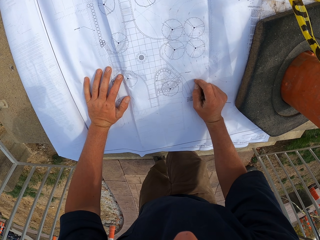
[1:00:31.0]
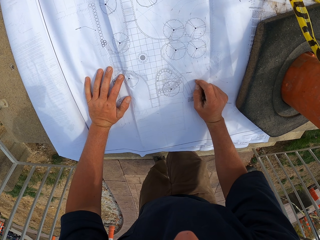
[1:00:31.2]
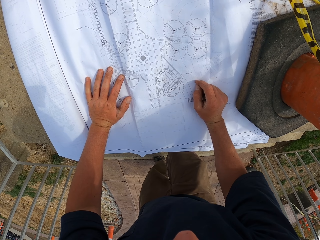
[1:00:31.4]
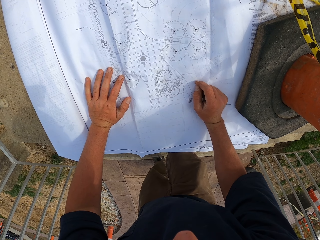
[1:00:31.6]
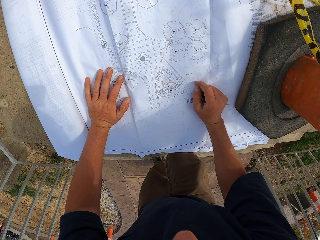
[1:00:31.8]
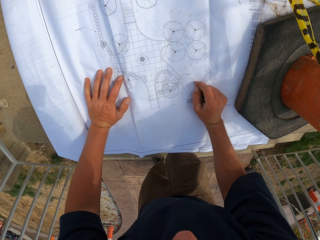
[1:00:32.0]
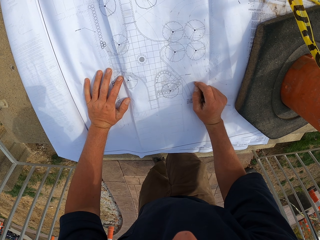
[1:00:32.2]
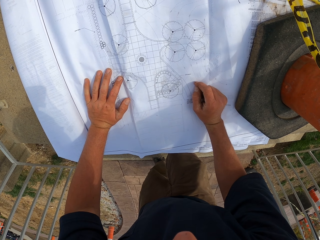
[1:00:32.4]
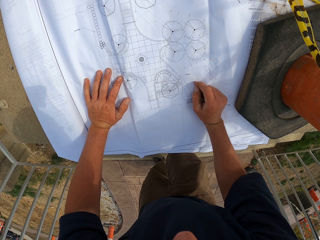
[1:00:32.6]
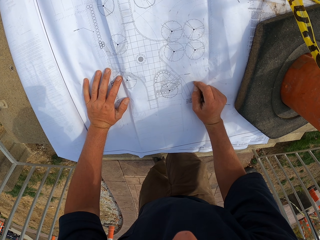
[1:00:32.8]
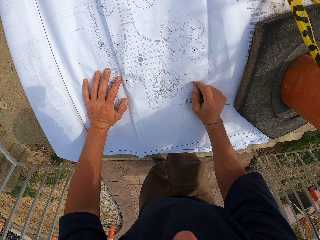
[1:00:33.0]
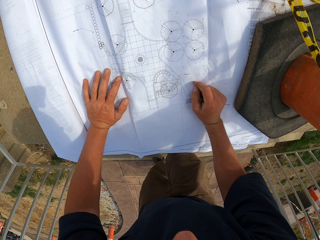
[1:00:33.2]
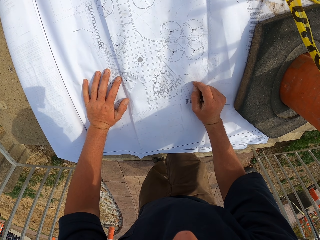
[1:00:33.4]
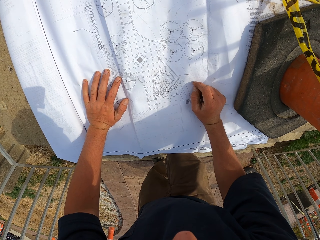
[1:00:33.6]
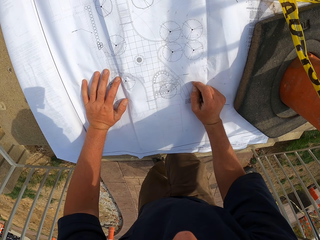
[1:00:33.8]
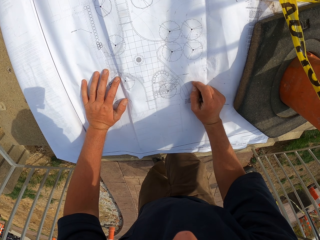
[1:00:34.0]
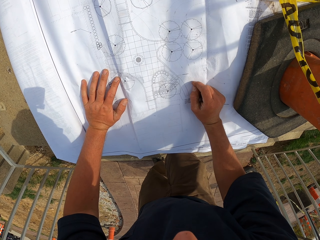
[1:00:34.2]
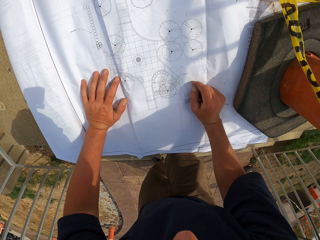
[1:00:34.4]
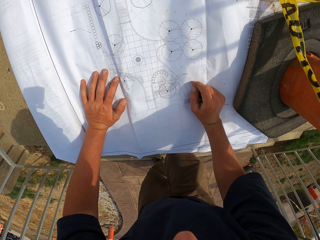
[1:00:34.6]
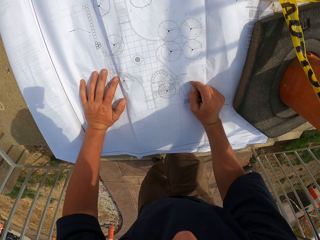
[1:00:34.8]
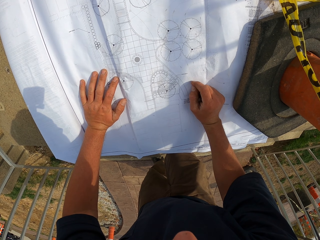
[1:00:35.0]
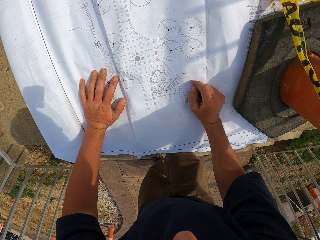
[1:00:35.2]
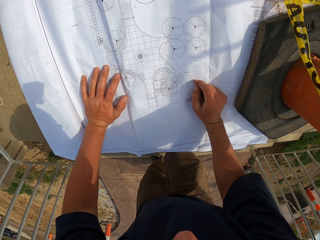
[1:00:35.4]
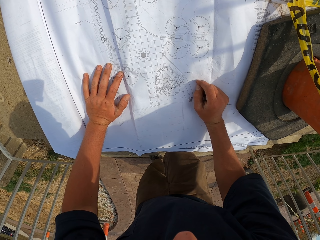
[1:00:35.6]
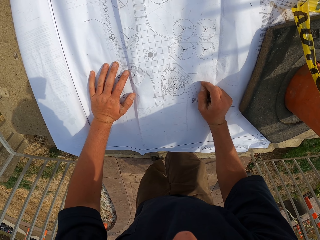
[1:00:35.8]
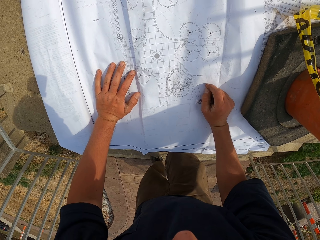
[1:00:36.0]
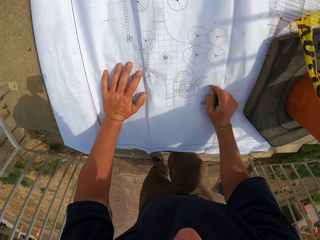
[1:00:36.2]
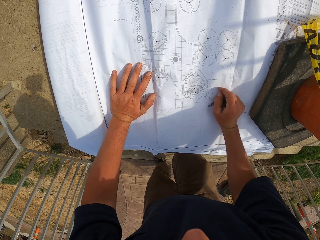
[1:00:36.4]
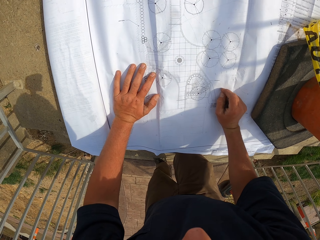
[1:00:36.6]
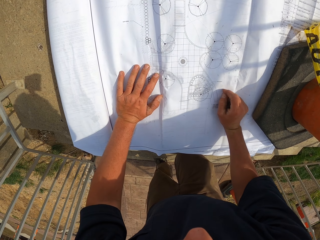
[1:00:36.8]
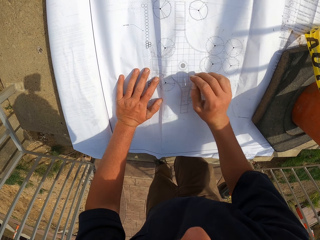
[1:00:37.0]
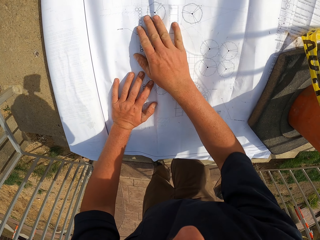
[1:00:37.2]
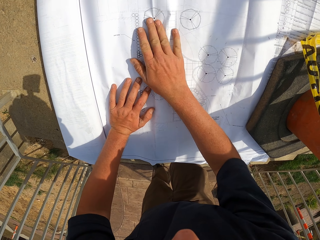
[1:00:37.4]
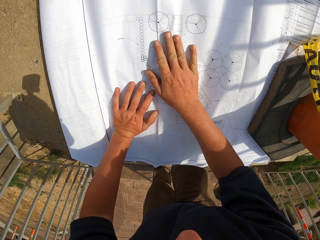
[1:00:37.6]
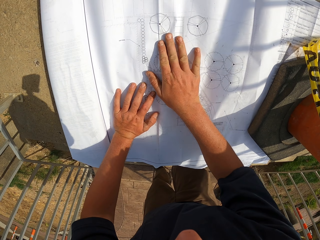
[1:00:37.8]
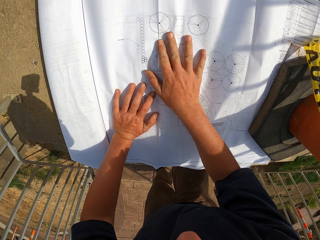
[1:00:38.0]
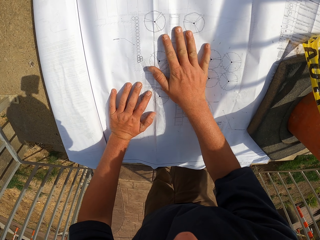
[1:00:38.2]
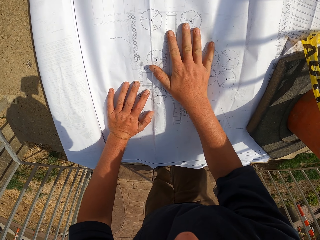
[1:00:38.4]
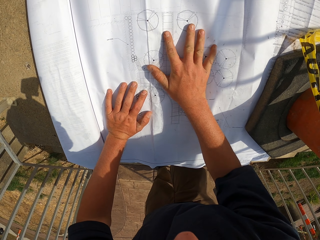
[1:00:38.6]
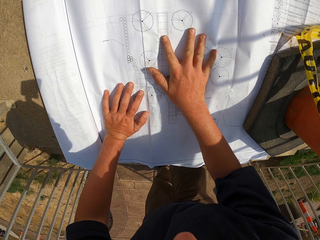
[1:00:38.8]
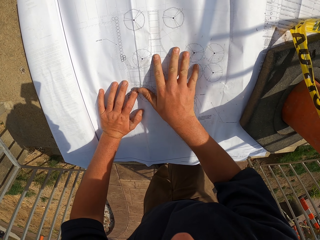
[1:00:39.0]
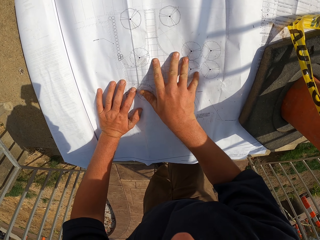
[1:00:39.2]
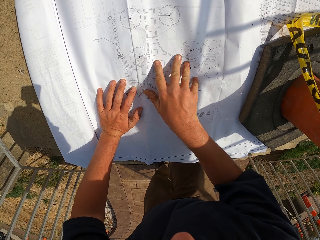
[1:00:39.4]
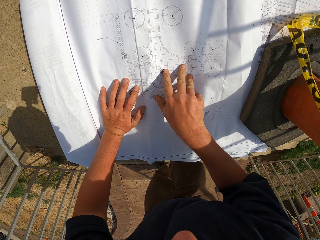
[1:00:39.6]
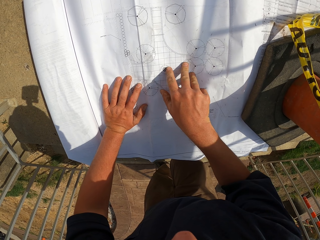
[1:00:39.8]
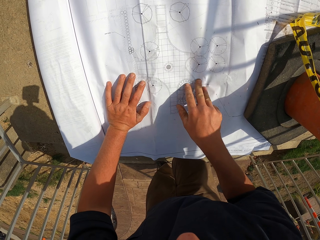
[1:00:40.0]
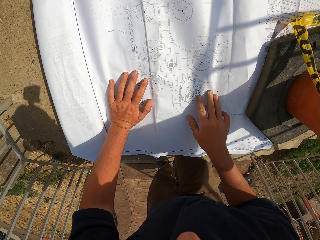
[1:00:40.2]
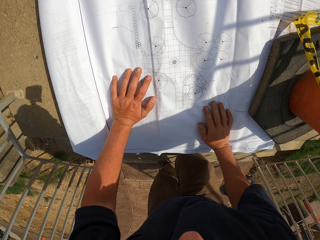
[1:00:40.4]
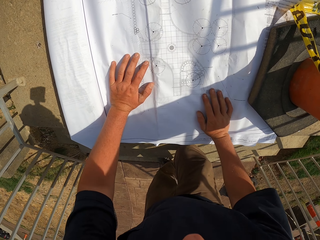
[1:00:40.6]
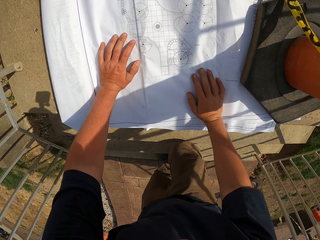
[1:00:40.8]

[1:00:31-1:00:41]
The camera wearer looks at a drawing. They press a booklet.

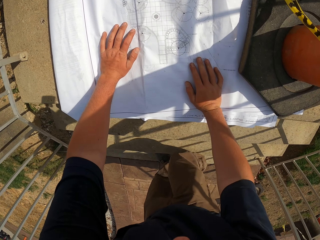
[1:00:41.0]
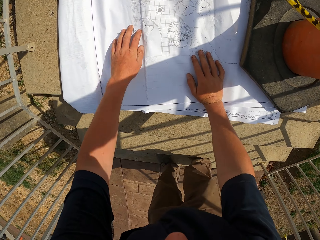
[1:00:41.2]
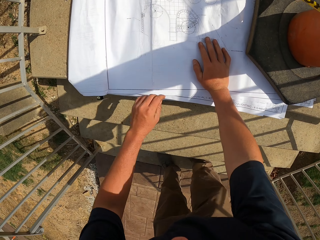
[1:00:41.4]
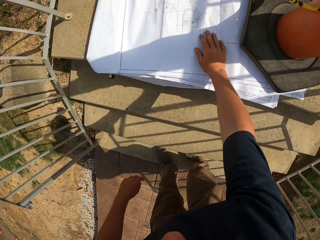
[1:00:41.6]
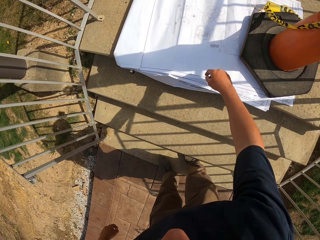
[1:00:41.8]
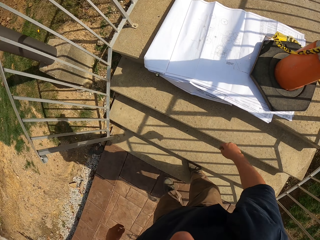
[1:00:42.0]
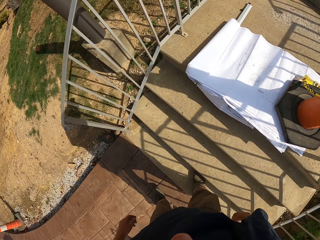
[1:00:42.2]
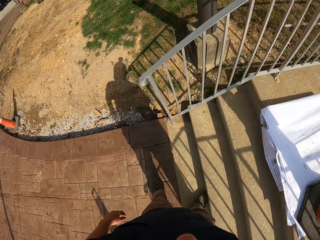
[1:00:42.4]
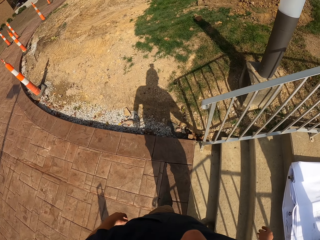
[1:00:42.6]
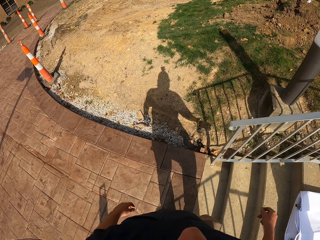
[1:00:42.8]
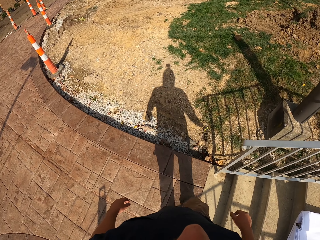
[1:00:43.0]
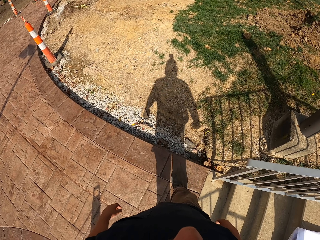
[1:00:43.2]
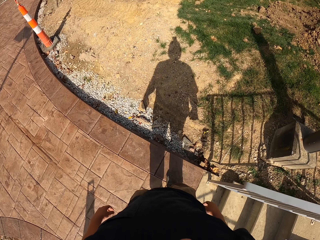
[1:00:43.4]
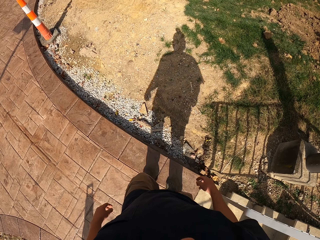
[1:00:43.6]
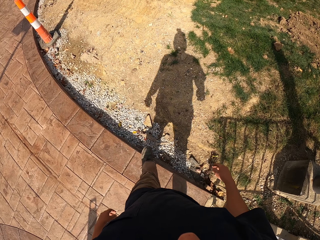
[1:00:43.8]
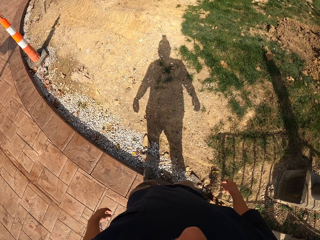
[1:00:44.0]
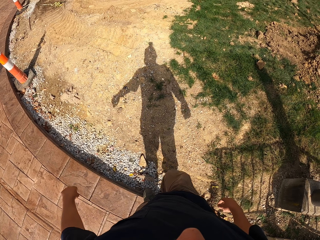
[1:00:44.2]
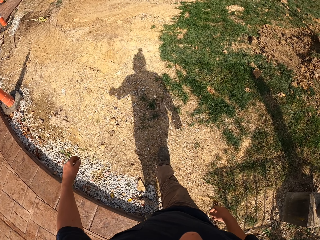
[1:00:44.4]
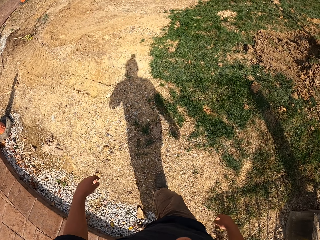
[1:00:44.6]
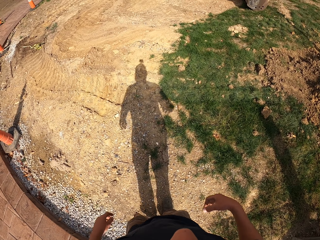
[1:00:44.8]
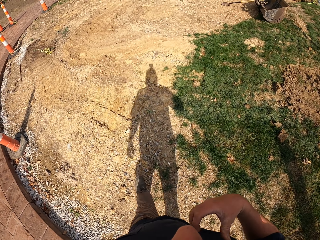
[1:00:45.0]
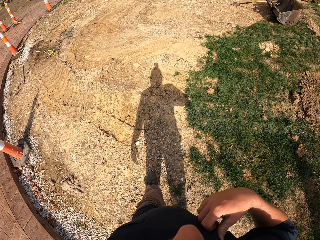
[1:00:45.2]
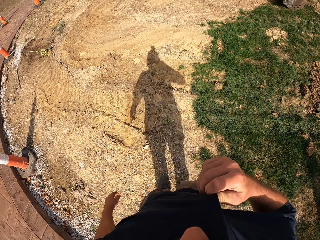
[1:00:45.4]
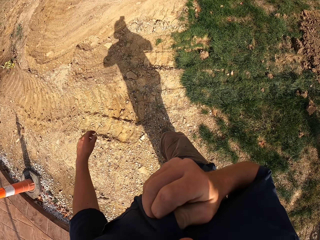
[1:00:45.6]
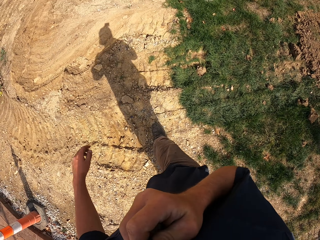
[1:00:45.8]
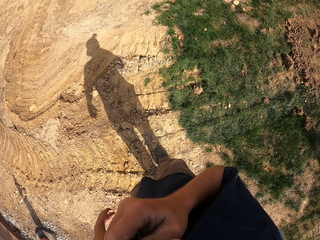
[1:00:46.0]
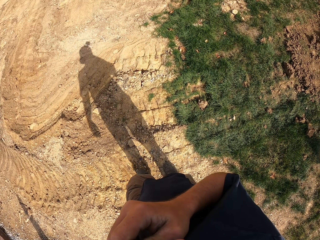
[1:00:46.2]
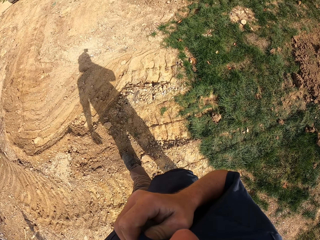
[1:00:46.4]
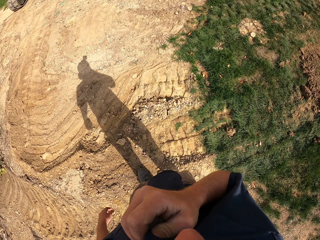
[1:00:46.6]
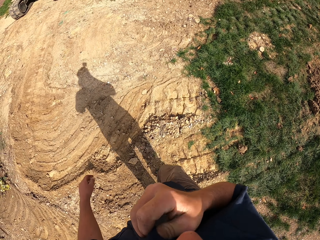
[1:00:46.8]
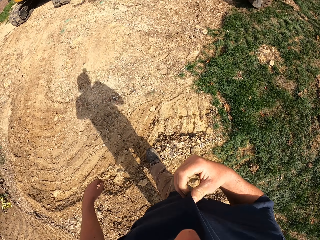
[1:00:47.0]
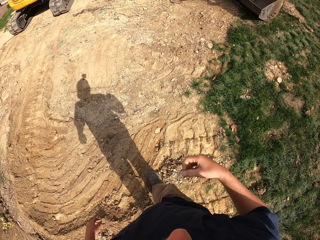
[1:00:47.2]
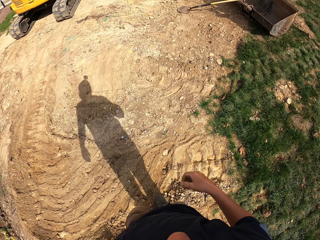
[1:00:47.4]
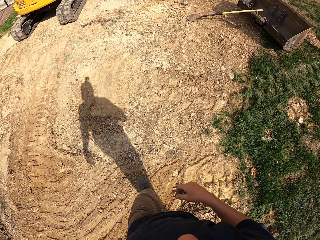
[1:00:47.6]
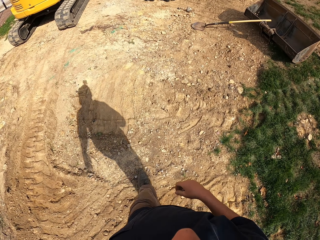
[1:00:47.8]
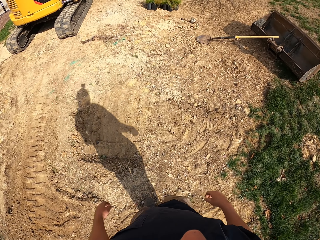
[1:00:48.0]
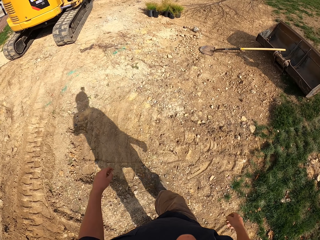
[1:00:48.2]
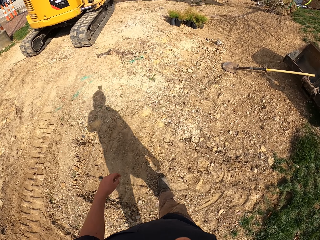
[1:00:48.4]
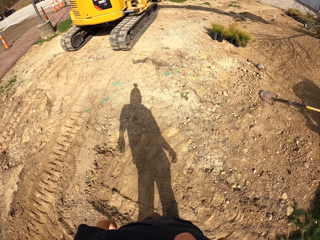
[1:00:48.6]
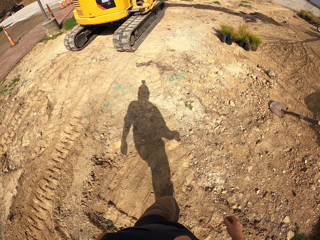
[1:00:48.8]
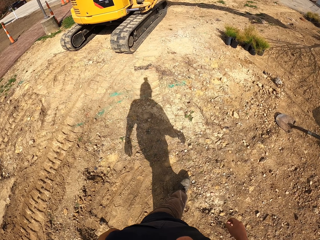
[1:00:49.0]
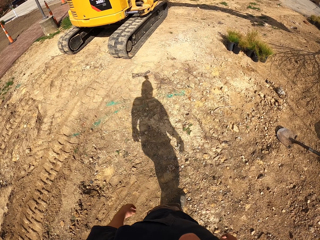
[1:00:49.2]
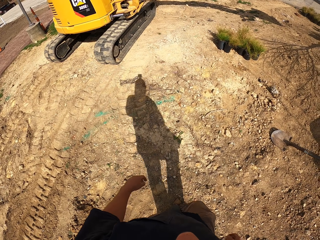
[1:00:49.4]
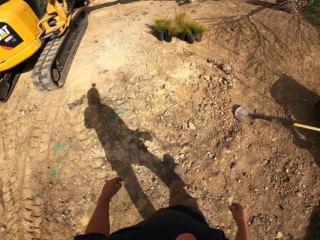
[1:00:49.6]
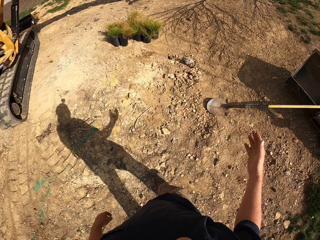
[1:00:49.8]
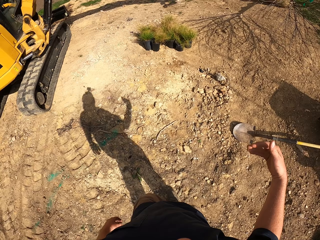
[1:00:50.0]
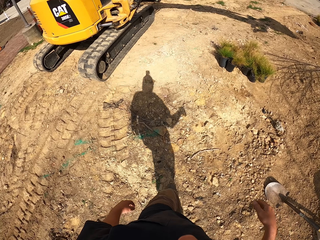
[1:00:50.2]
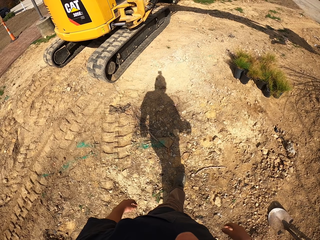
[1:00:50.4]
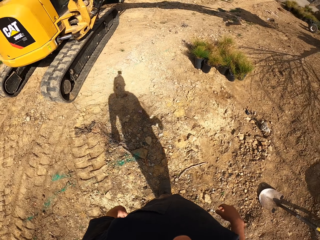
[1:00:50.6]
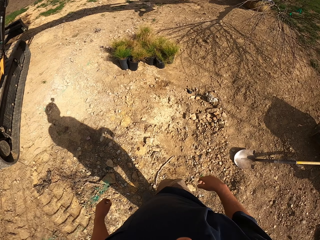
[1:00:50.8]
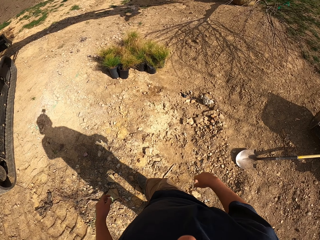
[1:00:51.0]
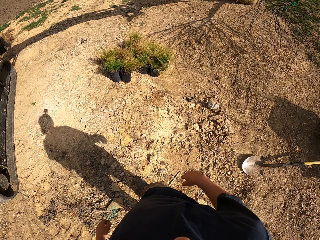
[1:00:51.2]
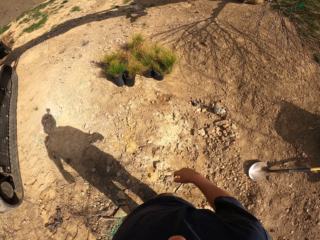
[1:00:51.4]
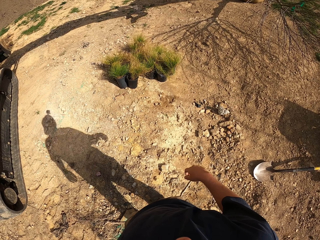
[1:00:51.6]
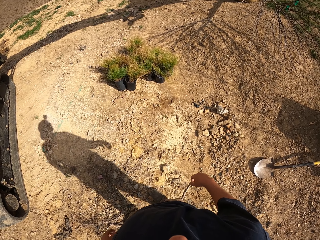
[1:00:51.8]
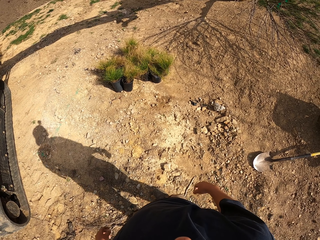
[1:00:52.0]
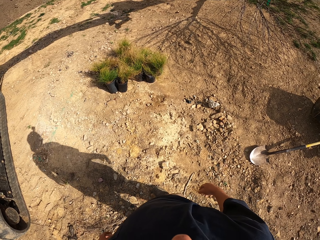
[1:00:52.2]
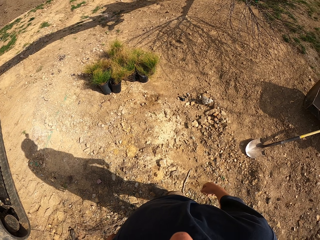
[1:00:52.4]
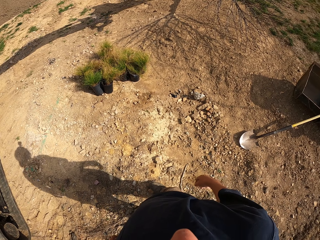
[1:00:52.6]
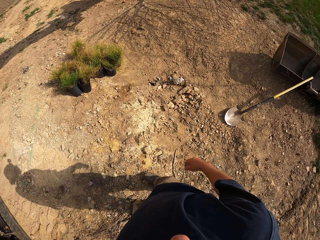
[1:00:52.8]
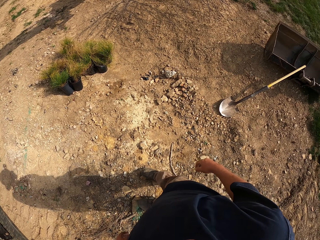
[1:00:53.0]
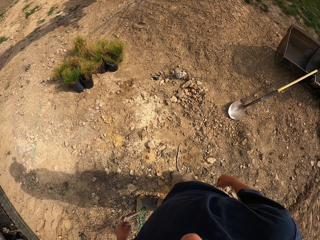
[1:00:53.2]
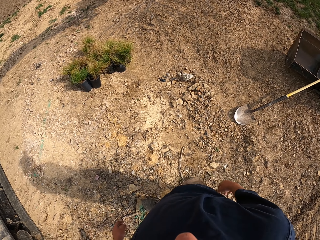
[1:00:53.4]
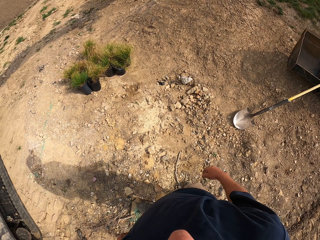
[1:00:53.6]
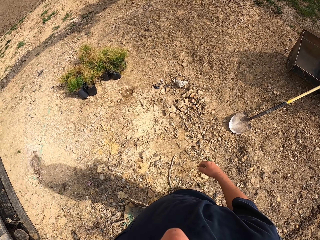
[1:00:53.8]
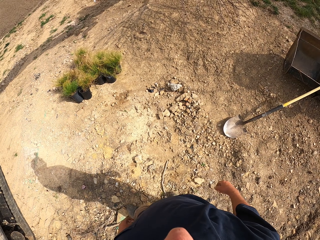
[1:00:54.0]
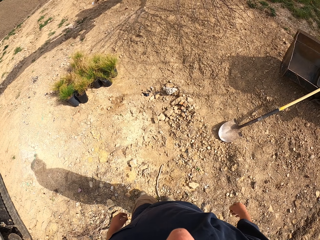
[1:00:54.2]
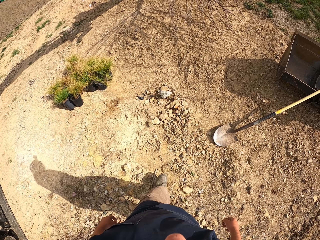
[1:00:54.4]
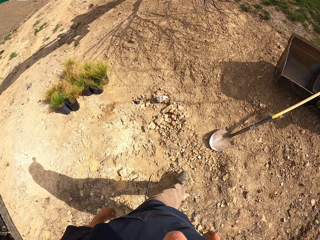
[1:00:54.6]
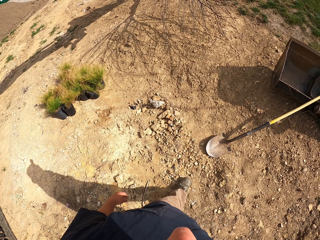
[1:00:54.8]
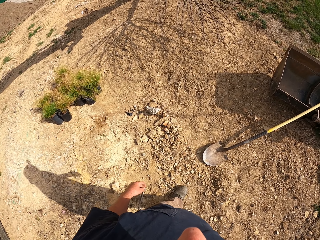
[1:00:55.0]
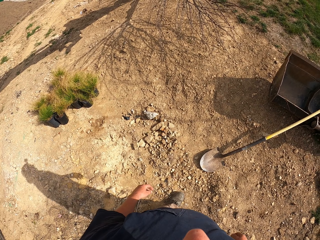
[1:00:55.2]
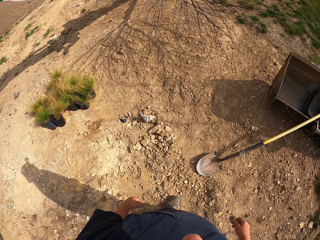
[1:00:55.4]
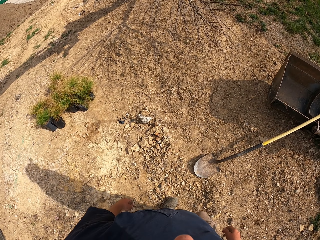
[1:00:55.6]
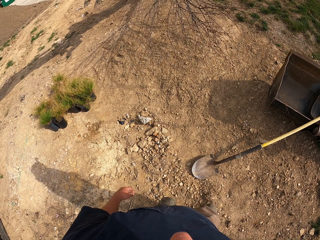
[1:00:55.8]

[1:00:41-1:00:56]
The camera wearer raises up. He looks around. He turns around the paper. He walks towards the tractor. He pulls his shirt. He wipes his face with his shirt. He walks towards an excavator. He moves a hand. He looks at grass flowers. He looks at a shovel.
